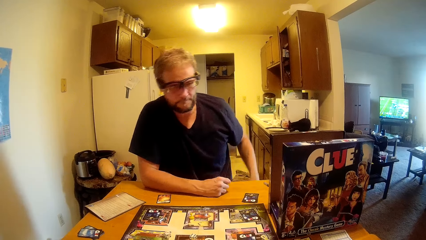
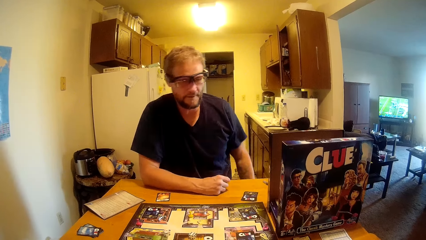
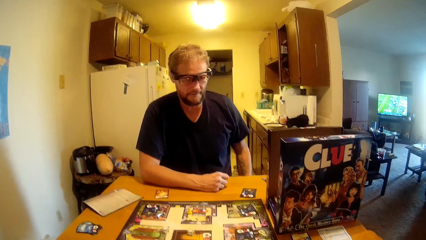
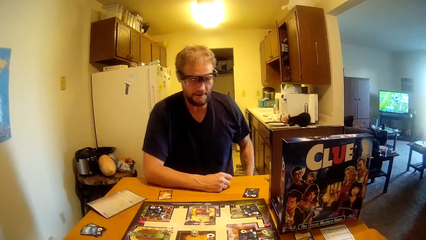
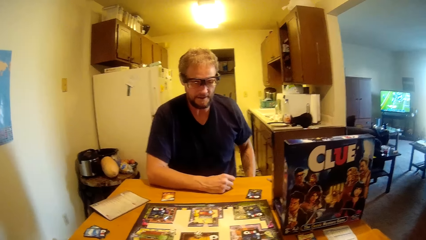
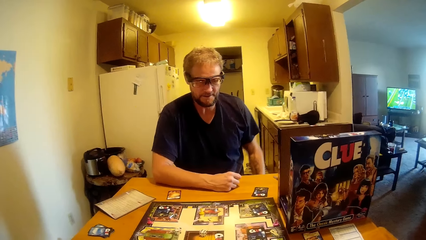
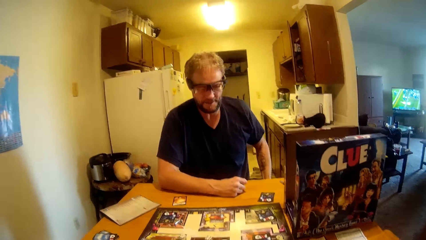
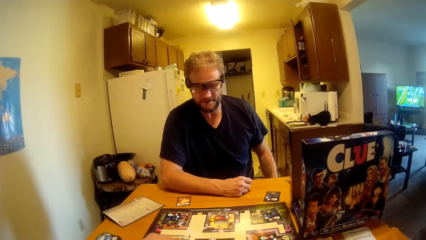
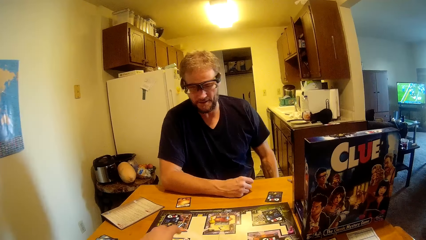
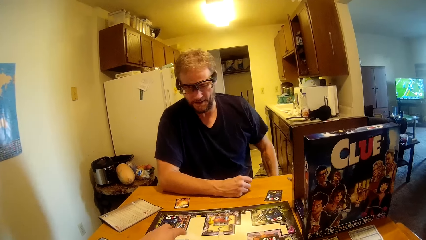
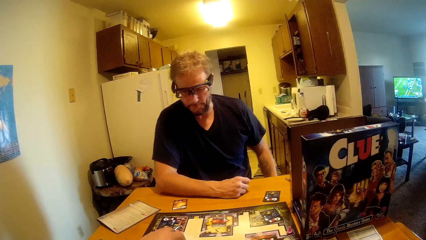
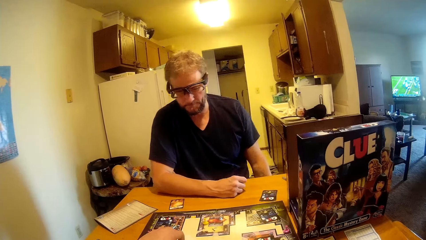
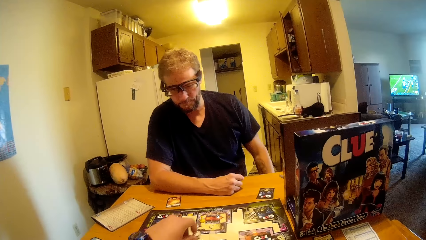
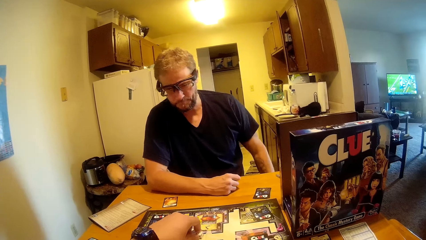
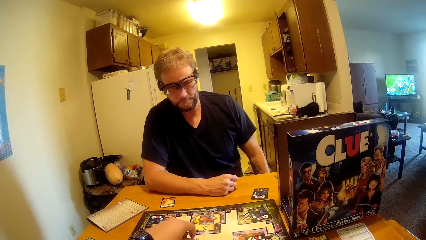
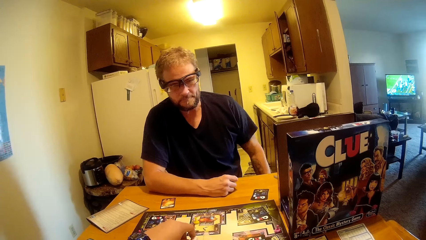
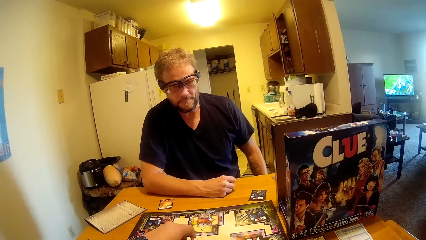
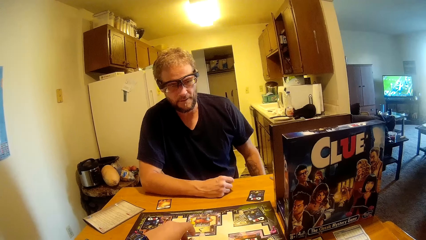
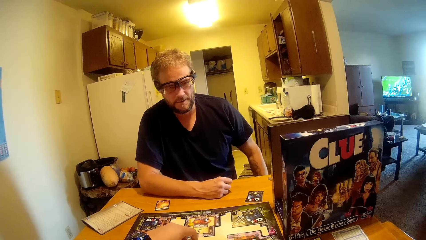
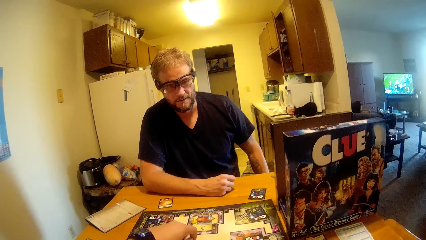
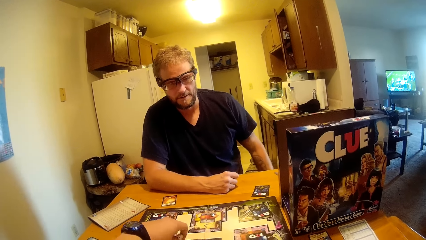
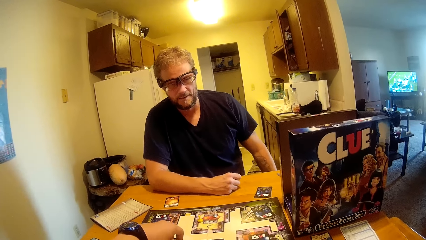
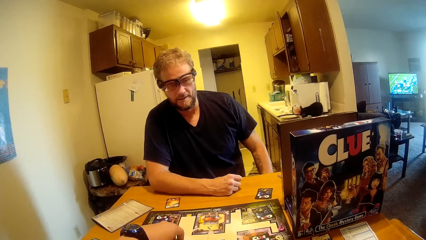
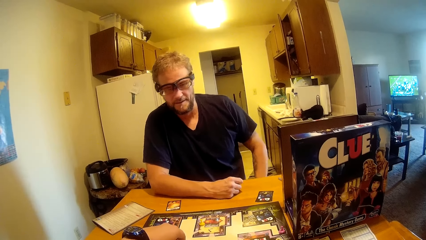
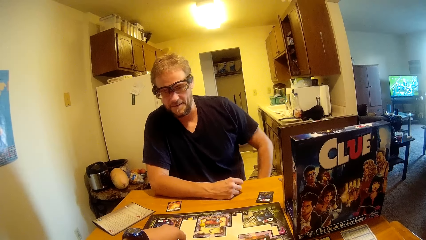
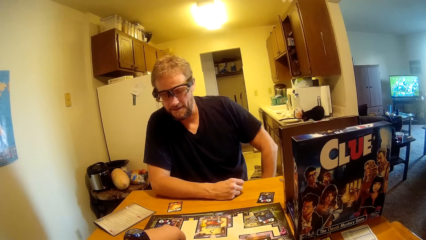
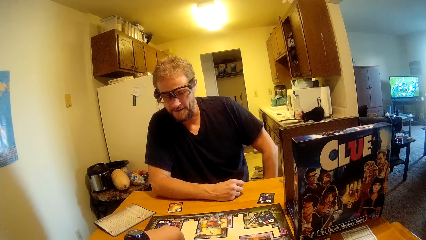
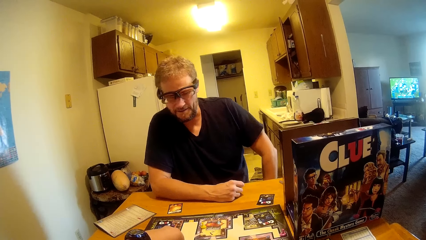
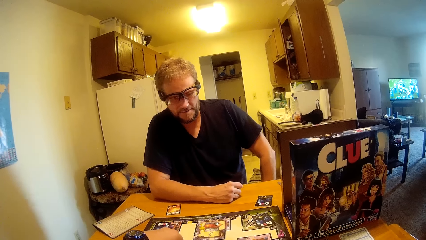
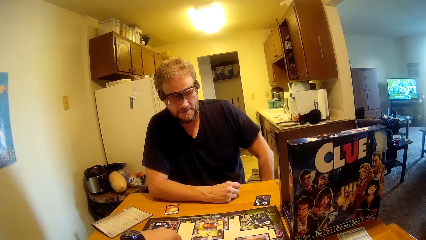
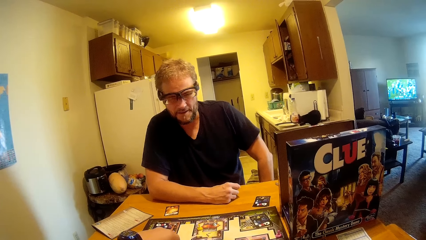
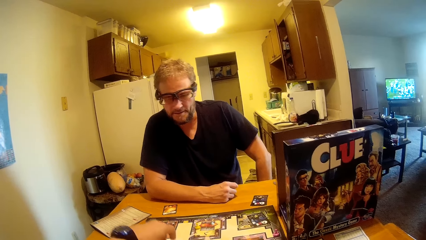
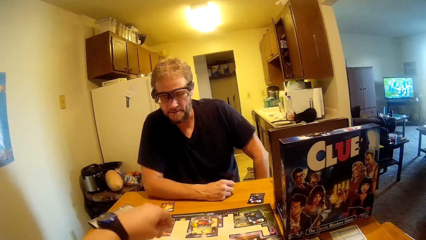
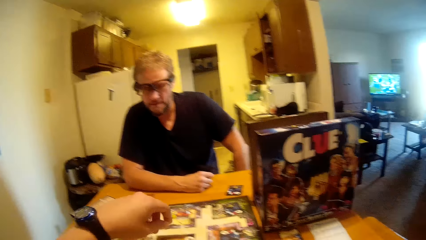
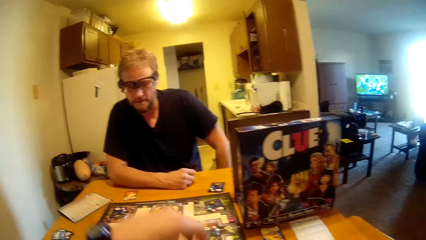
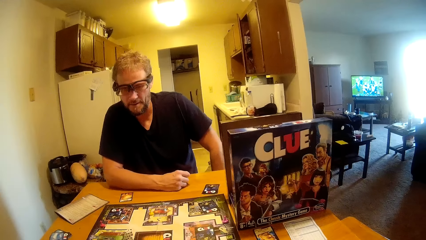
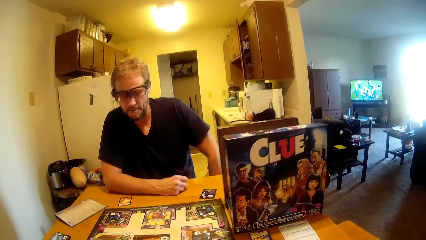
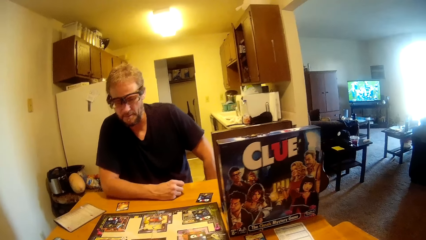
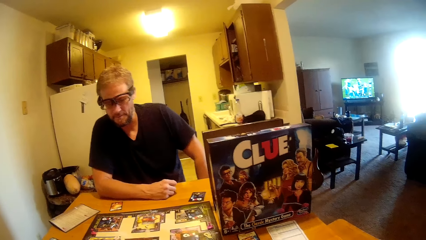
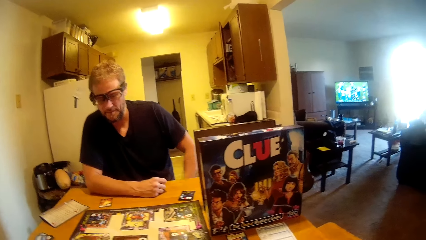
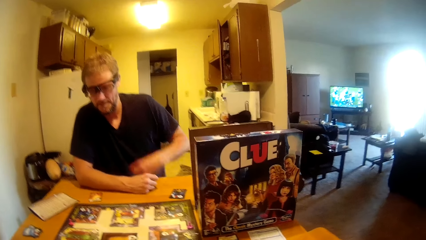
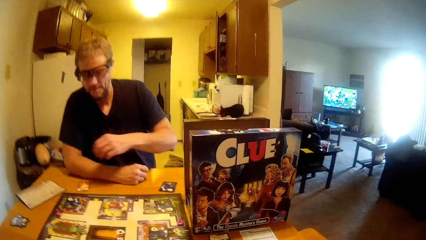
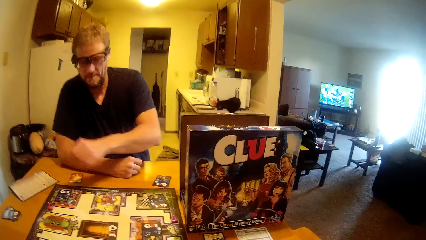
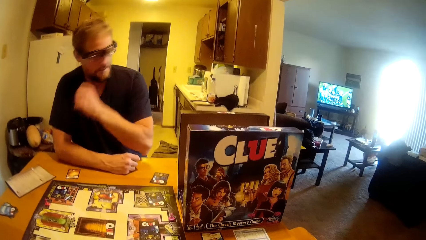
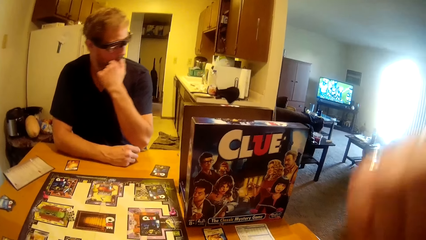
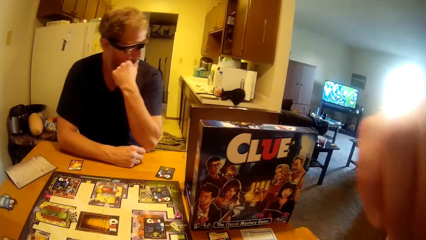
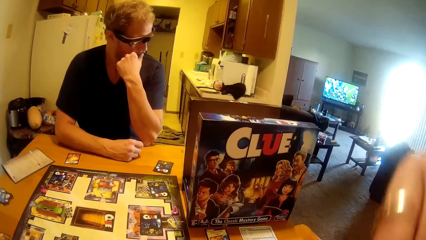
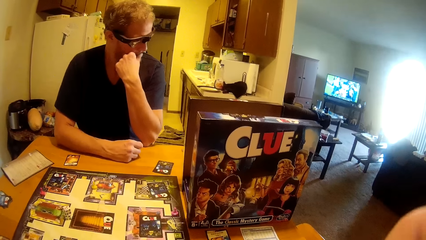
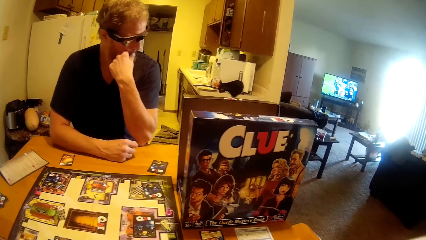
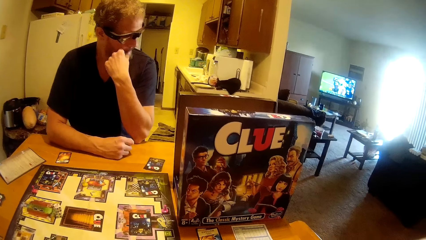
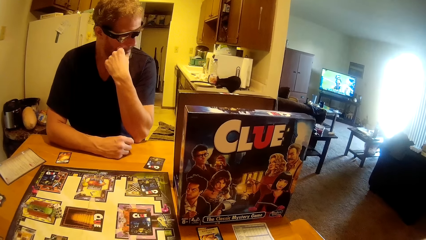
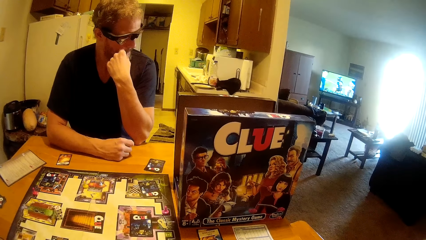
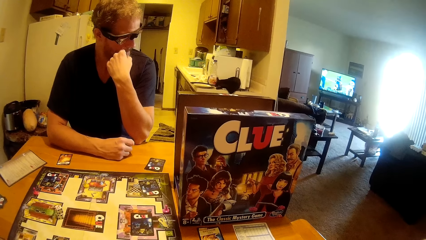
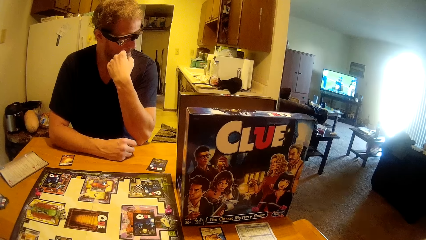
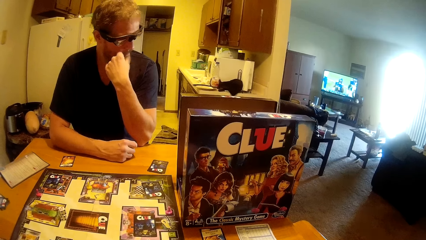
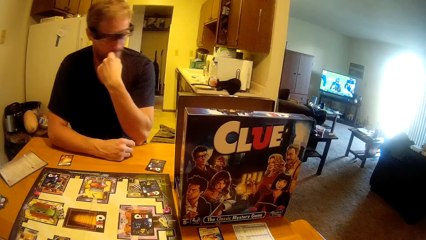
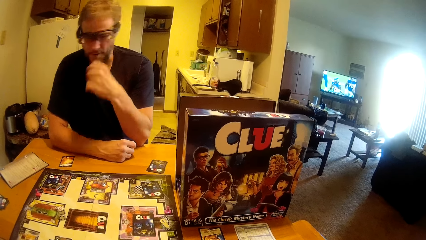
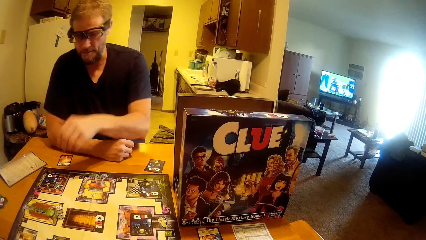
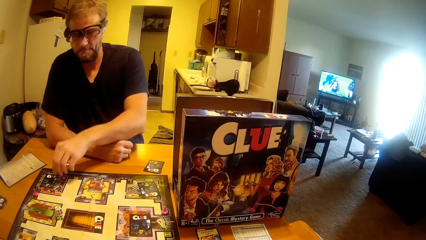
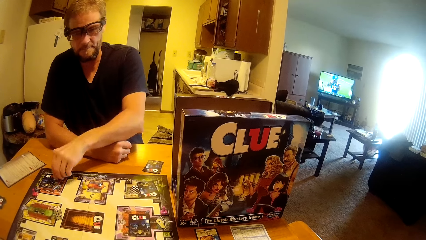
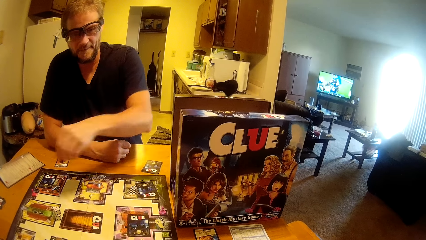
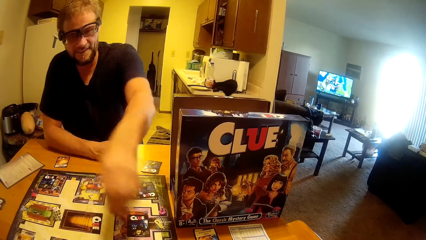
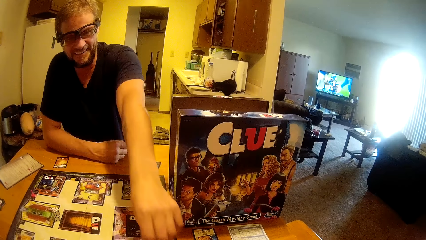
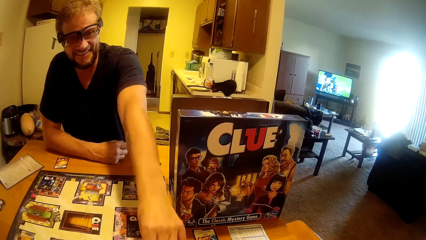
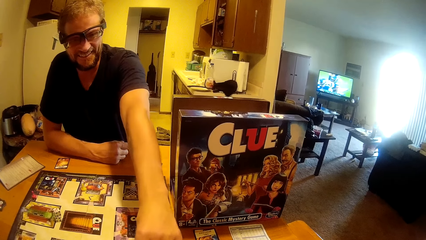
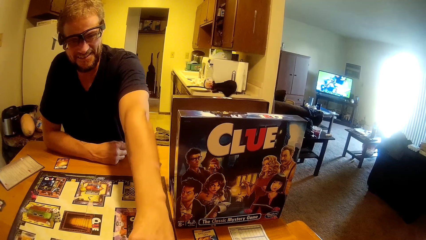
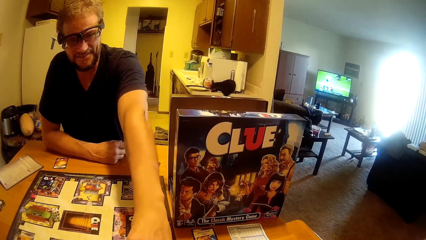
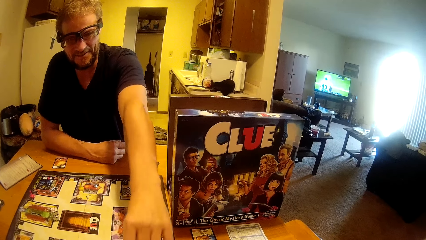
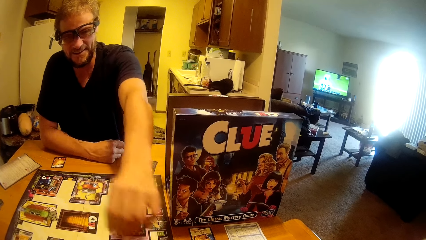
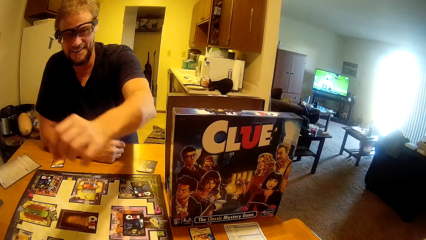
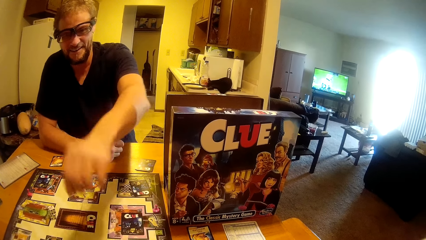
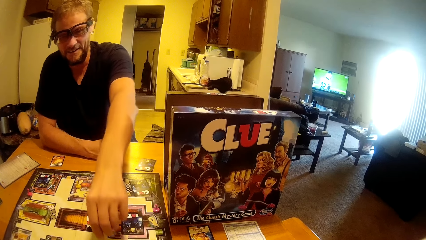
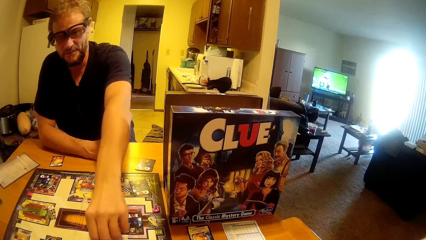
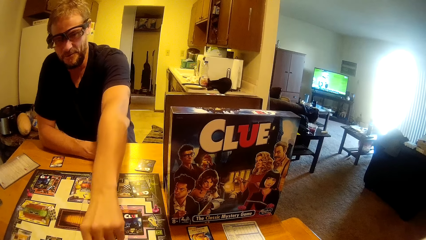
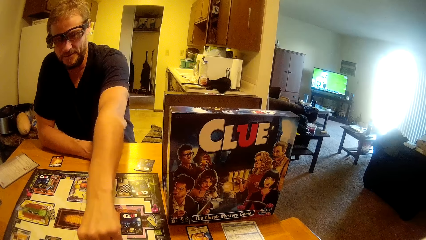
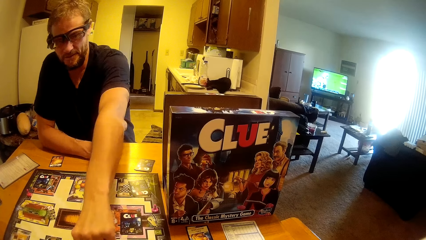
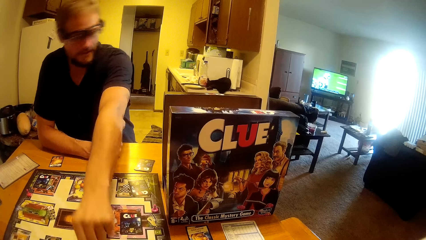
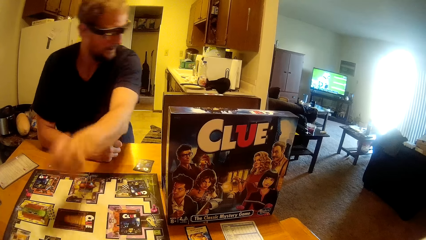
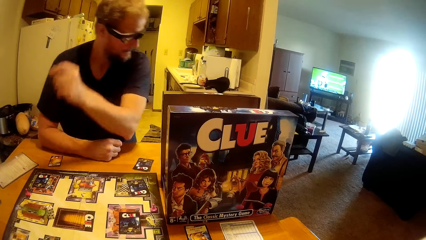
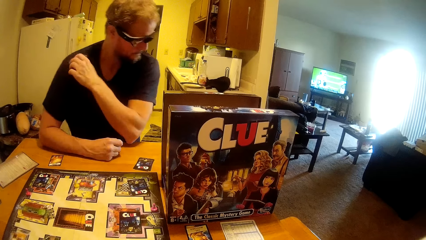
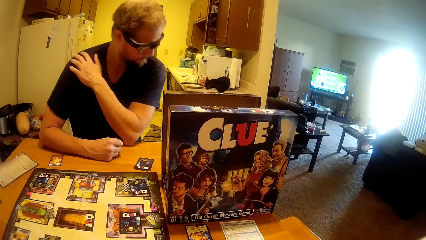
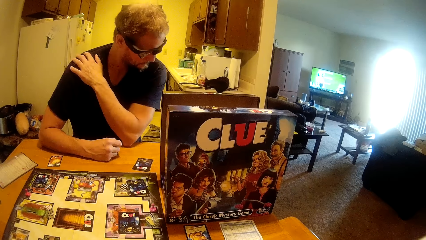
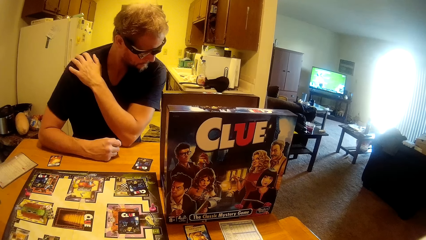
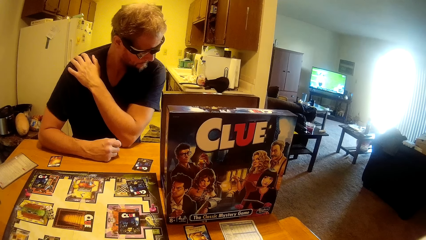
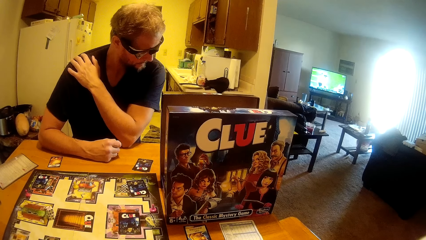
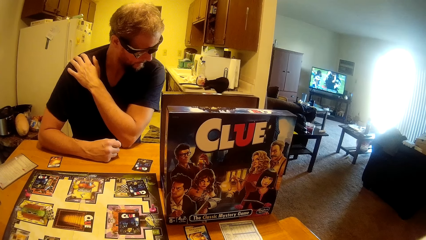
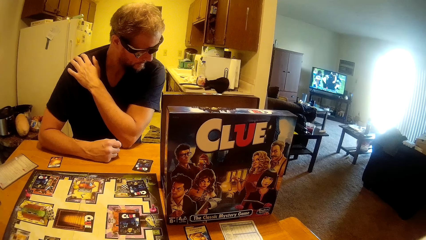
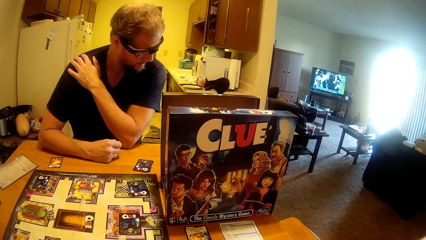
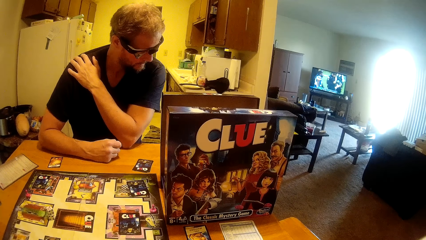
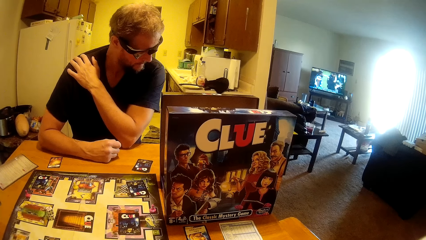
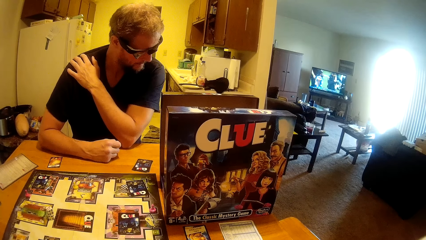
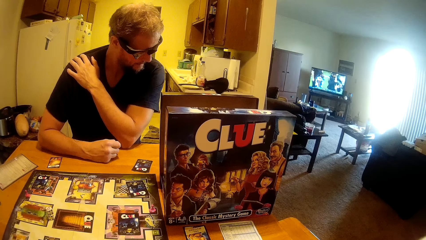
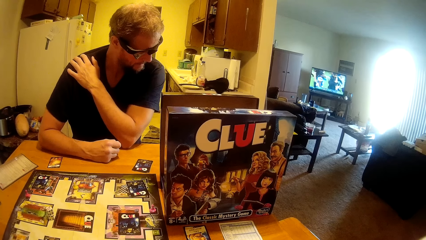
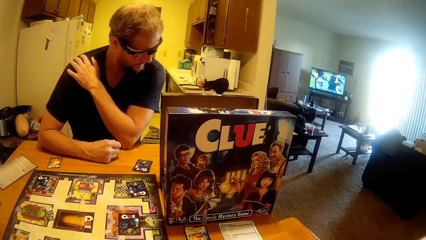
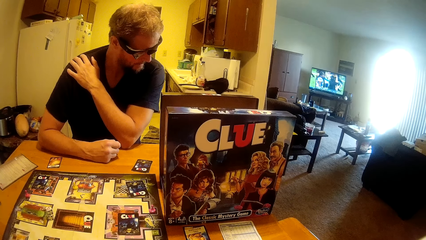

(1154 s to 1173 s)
A man scratches his leg. The camera wearer touches the cards. He moves the pin on the table. The man moves his hand. The camera wearer moves his hand. The man moves the pin on the table. He holds his shoulder.
